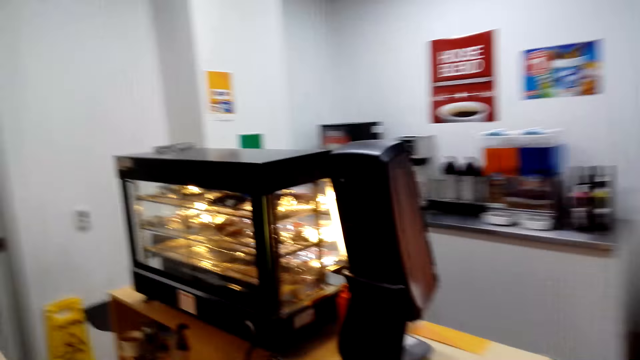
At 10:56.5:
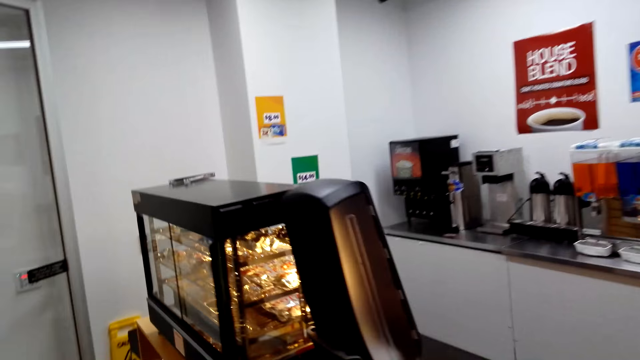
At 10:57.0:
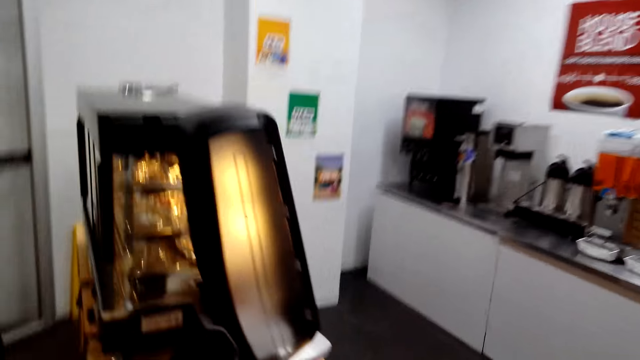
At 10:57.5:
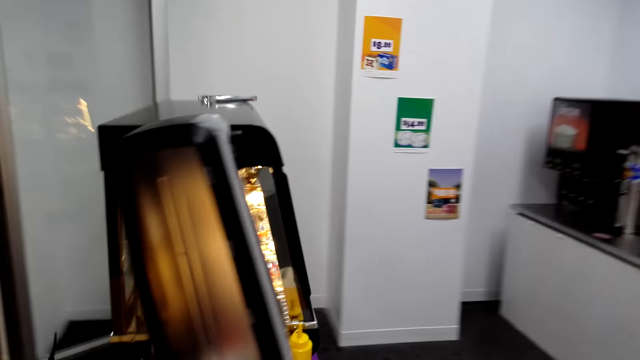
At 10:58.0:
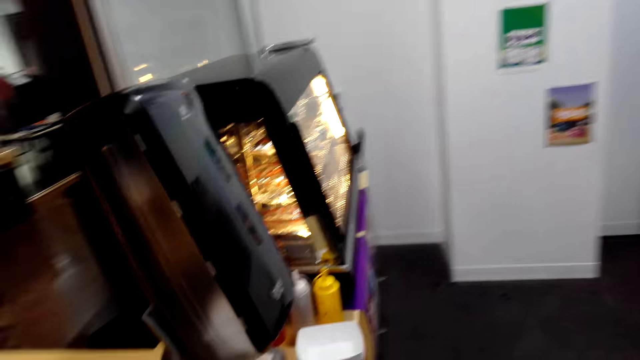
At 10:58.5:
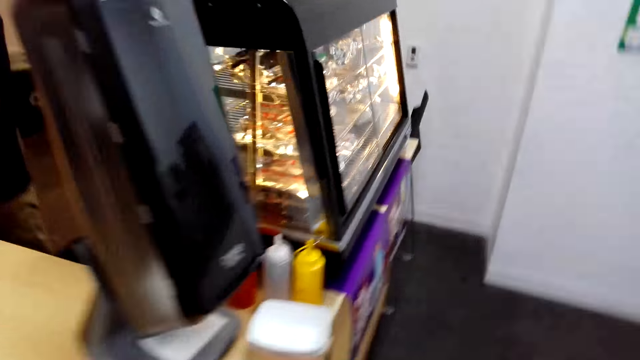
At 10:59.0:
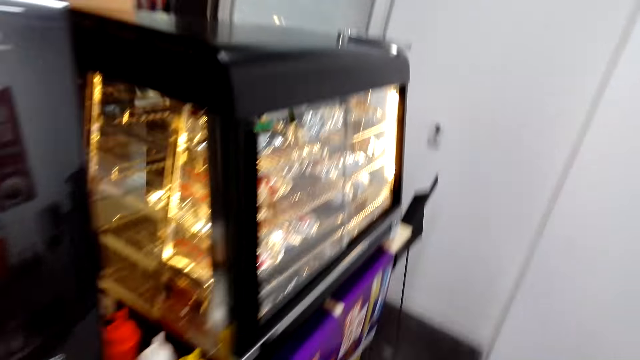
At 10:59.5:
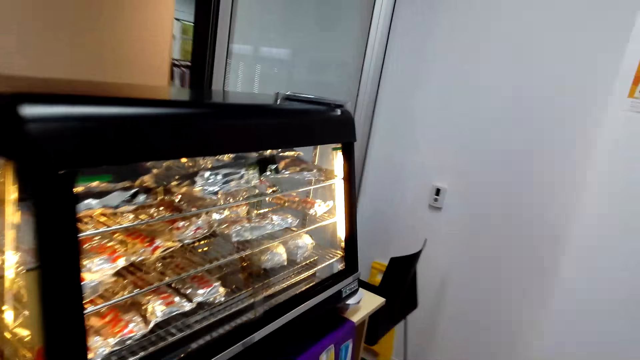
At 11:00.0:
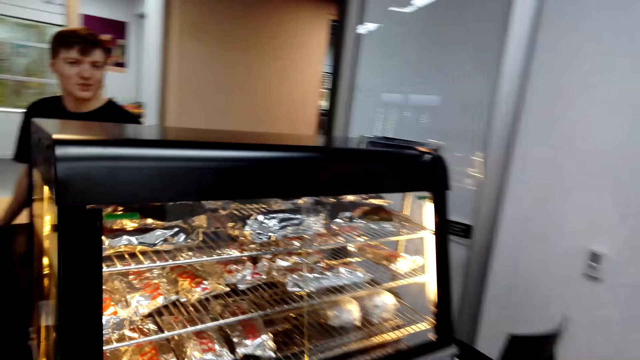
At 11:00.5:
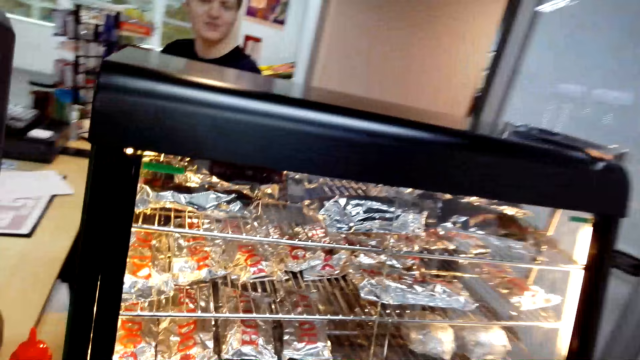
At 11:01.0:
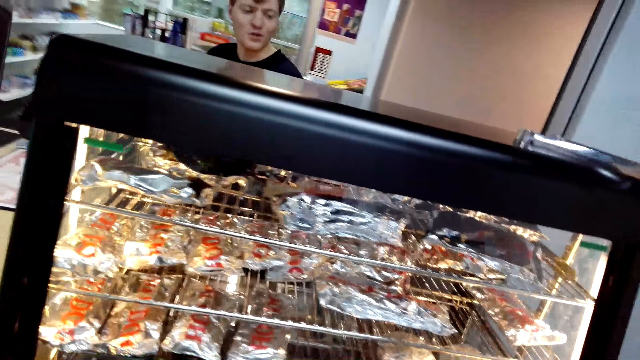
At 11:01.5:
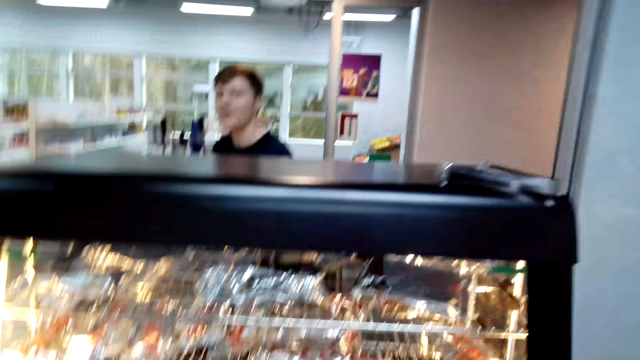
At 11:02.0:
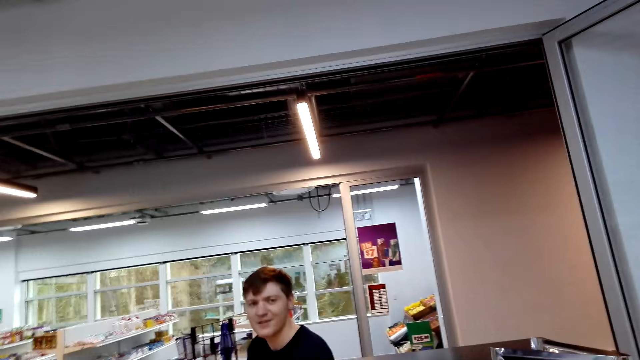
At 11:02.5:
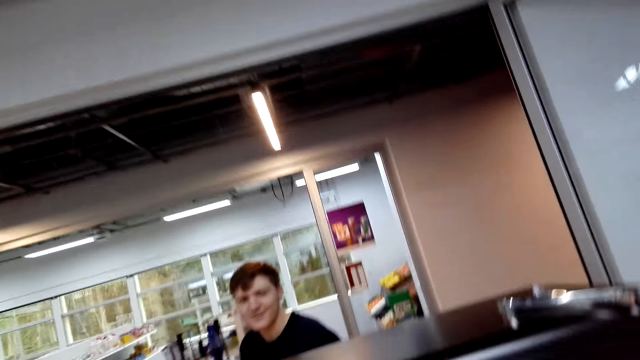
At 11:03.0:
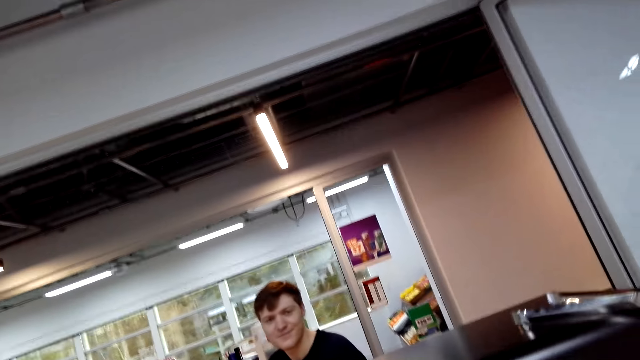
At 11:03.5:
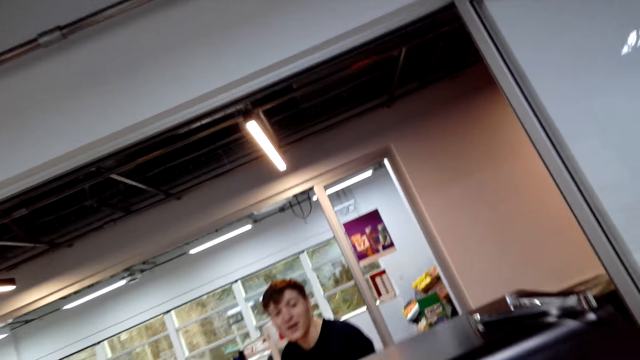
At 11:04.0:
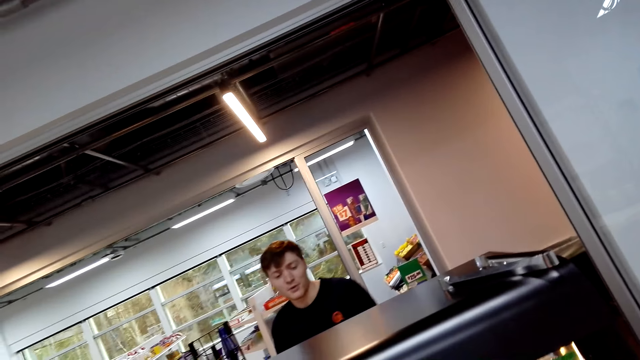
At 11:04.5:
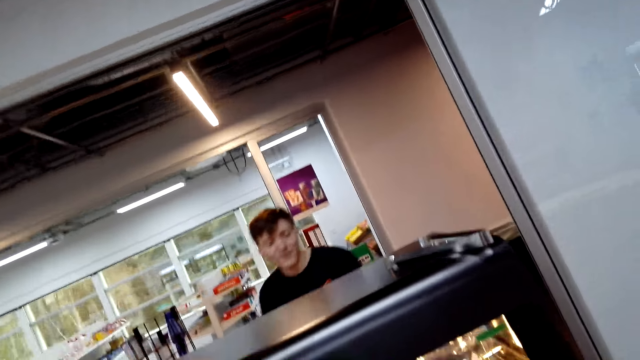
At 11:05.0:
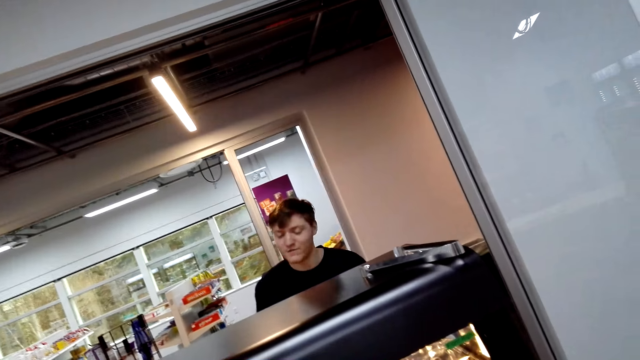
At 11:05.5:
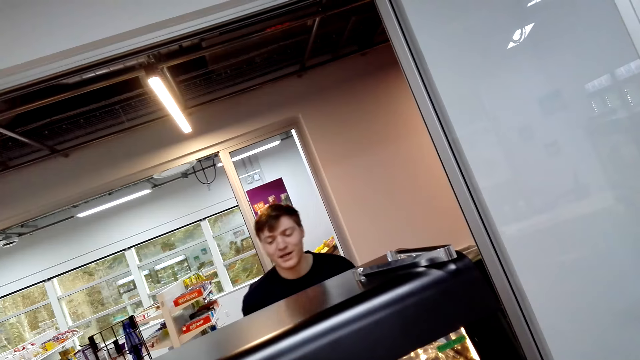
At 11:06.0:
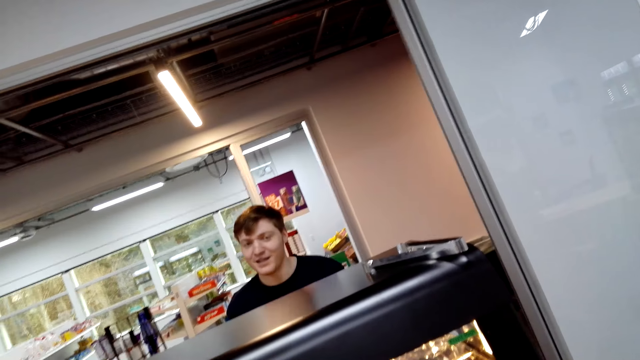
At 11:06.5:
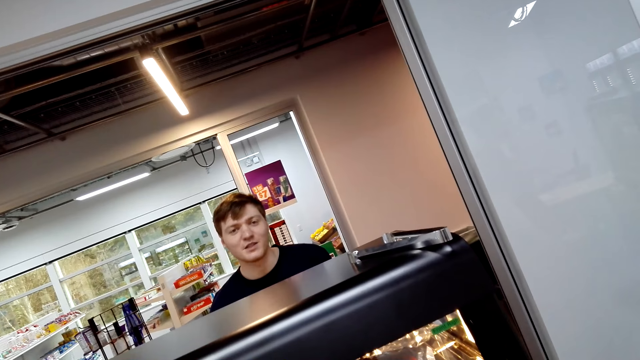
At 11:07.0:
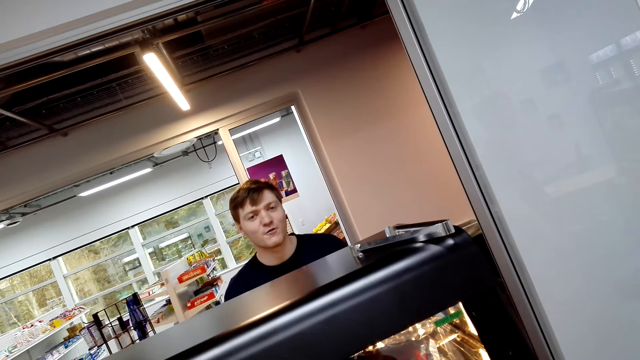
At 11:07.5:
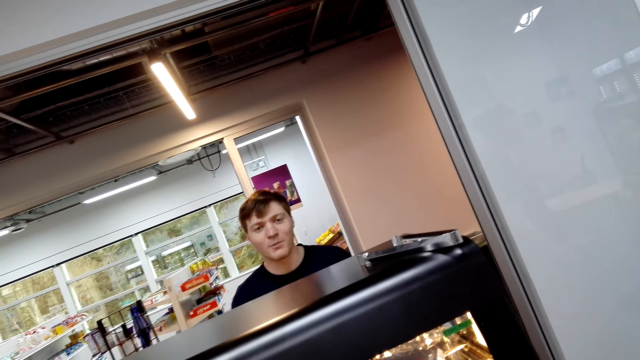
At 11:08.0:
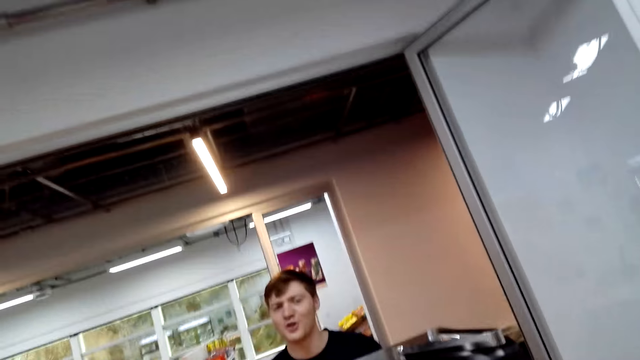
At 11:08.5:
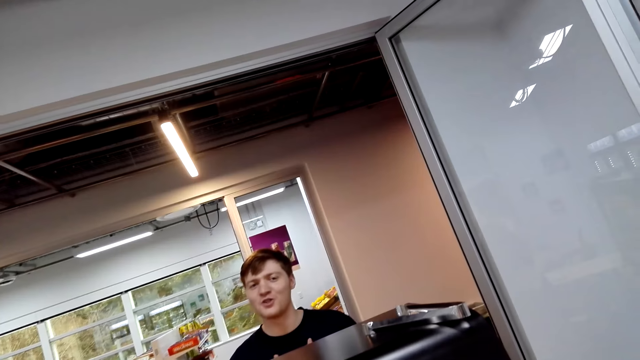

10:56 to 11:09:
The camera wearer walks. They look at the burger and hot dogs in the hotdog steamer. A cashier speaks to the camera wearer. The camera wearer speaks to the cashier. The cashier speaks to the camera wearer.

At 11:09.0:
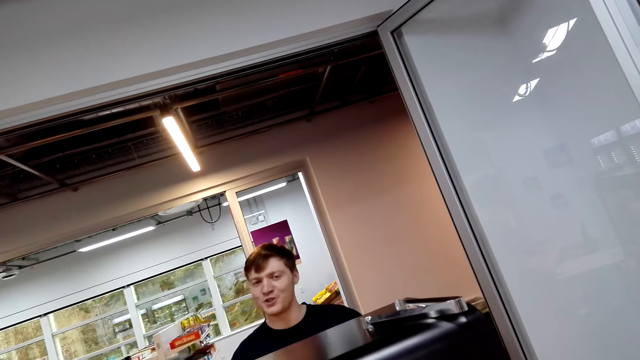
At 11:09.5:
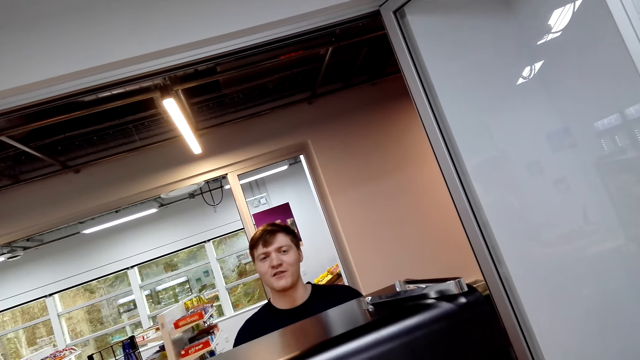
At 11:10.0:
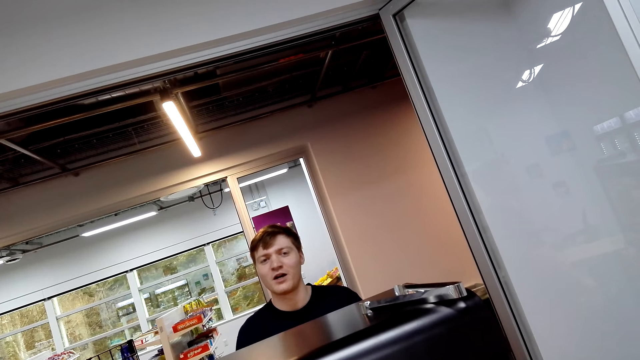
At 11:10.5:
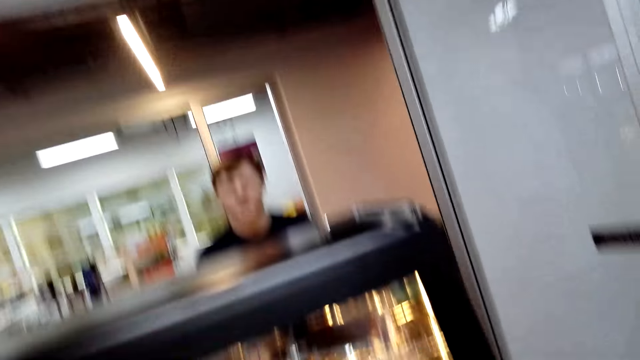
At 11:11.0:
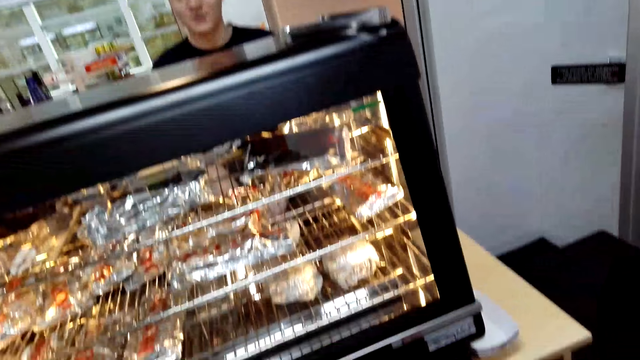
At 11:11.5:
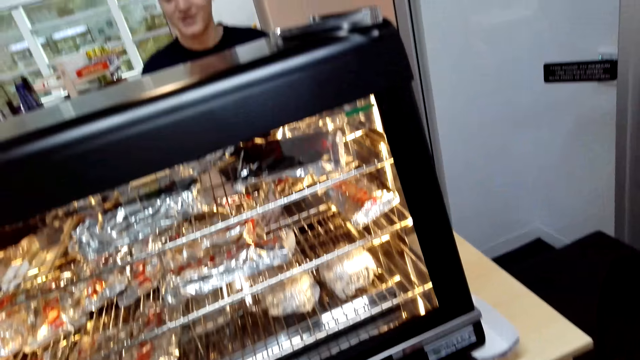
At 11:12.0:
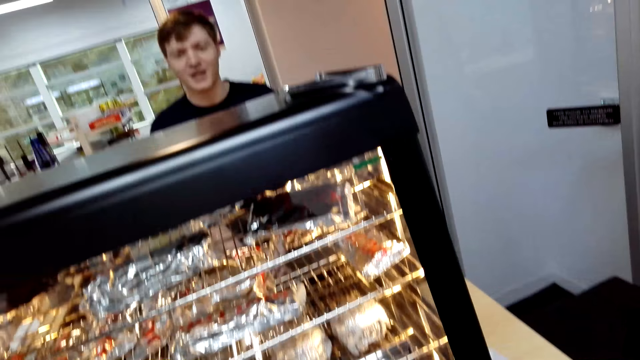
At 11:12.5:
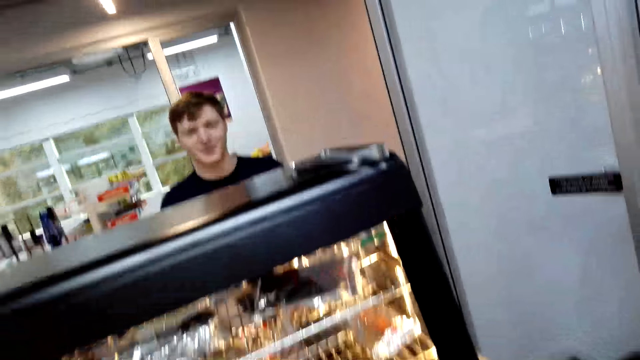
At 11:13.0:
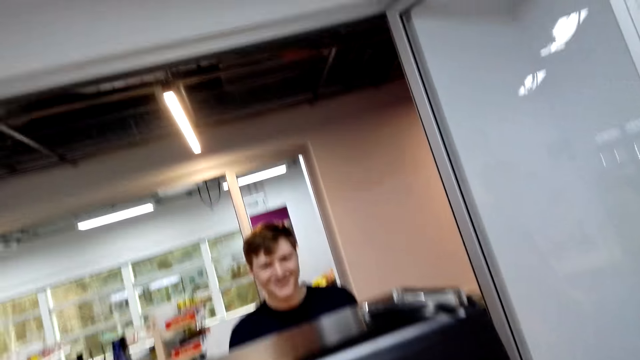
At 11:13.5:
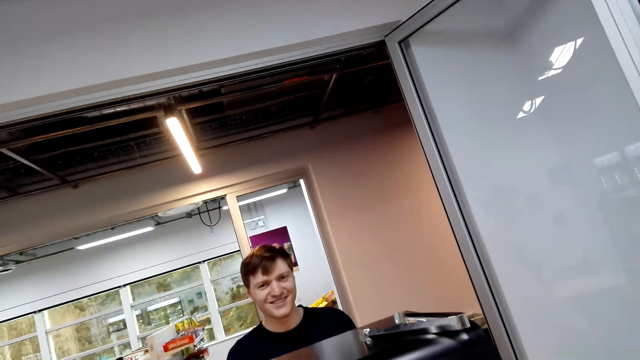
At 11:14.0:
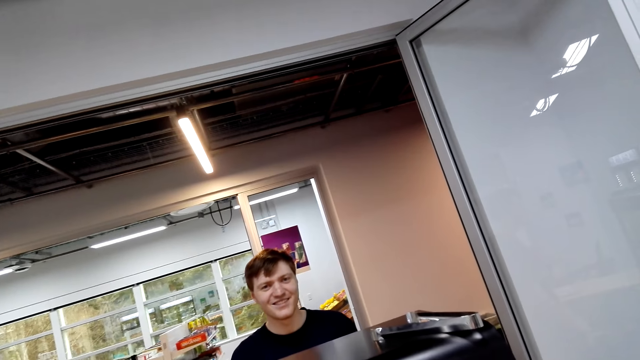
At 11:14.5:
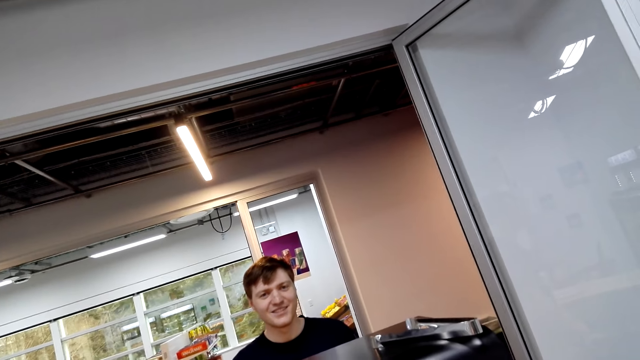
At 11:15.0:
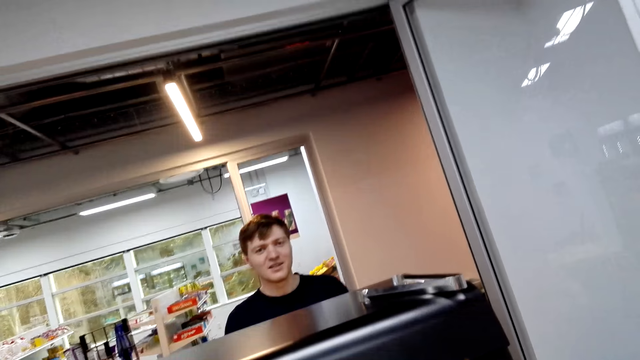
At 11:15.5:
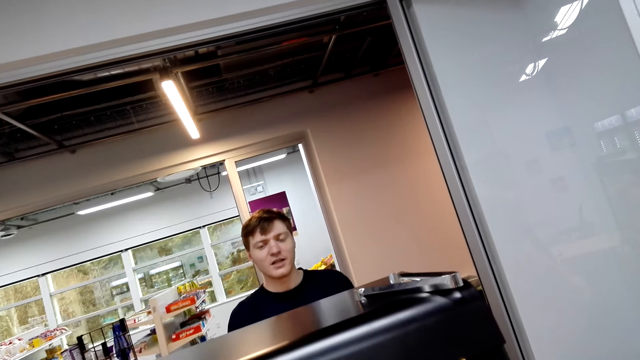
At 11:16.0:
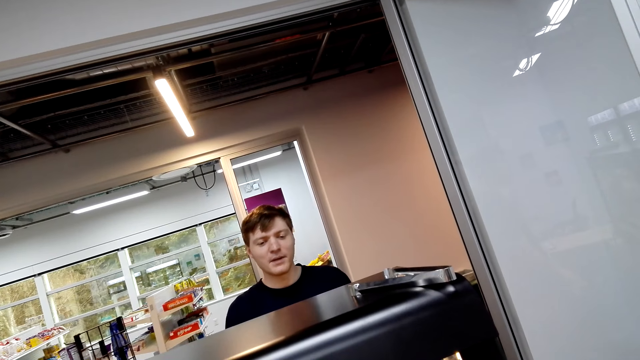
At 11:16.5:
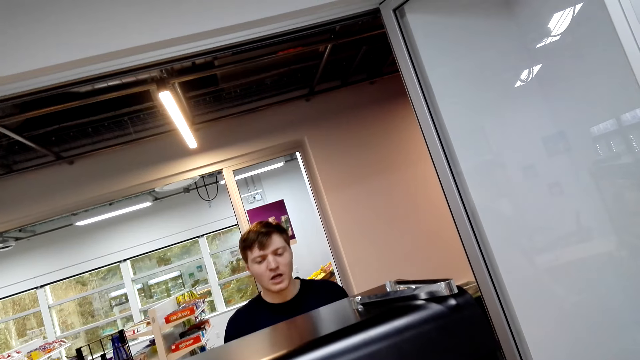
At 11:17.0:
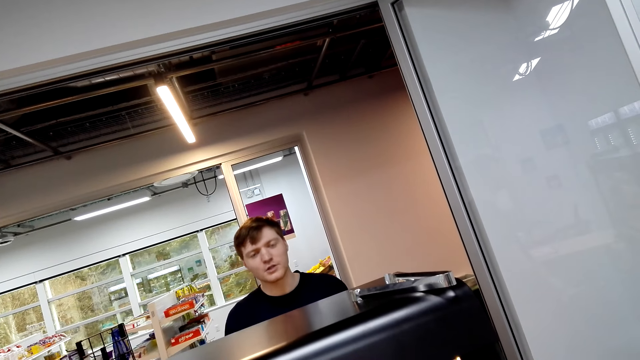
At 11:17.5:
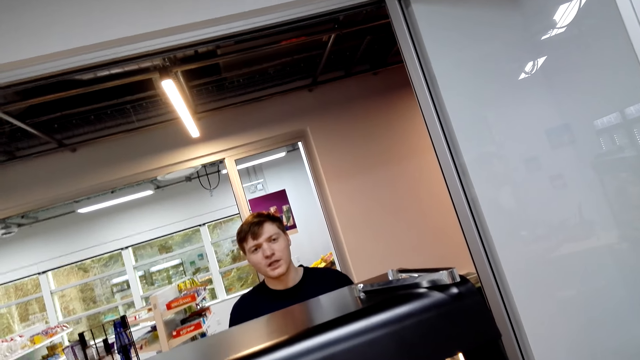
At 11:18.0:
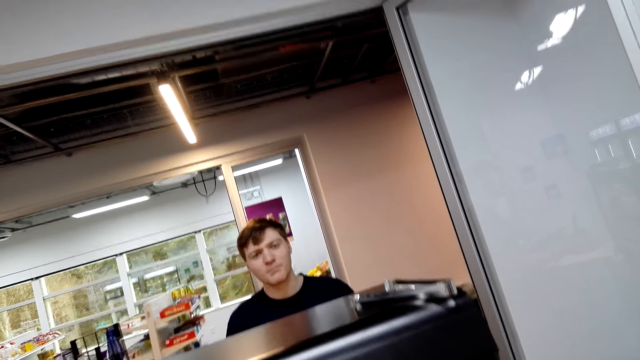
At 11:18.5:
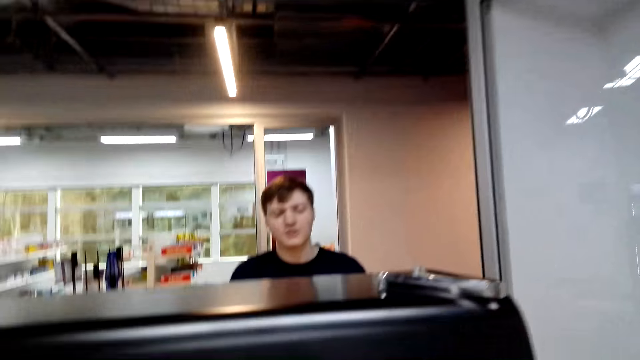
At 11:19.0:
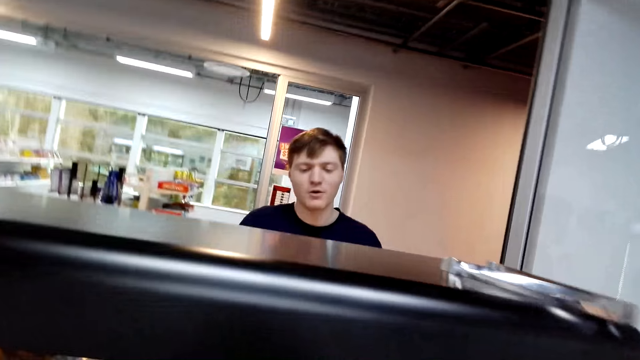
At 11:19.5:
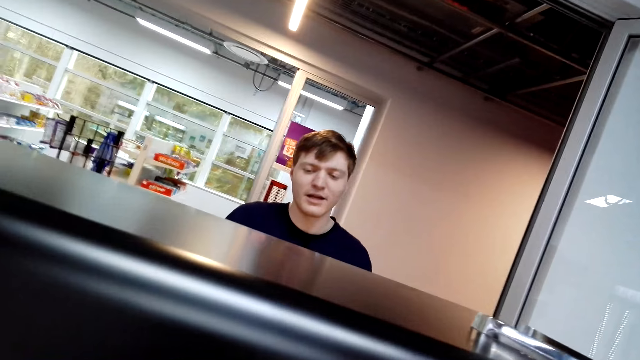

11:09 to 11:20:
The camera wearer looks at the burger and hot dogs in the hotdog steamer. They speak to the cashier. The cashier speaks to the camera wearer.
